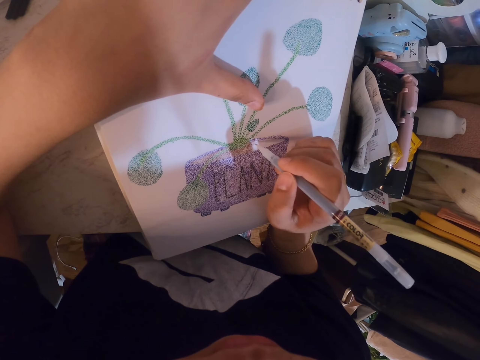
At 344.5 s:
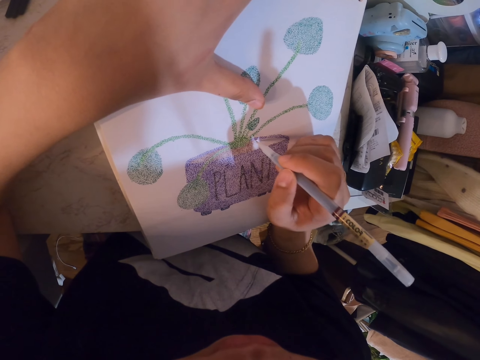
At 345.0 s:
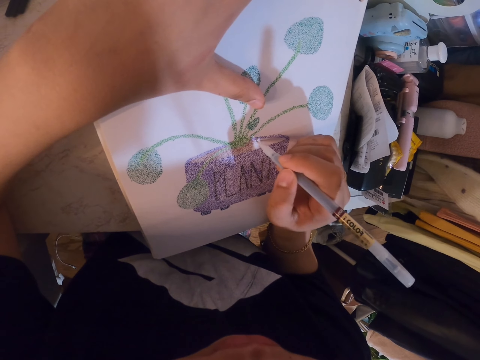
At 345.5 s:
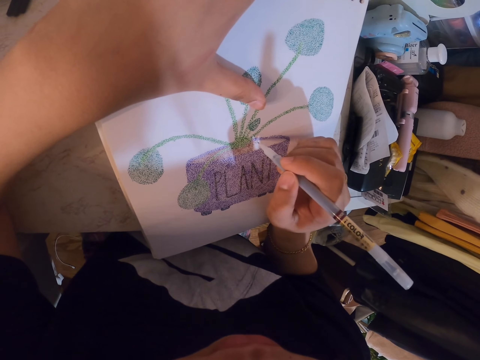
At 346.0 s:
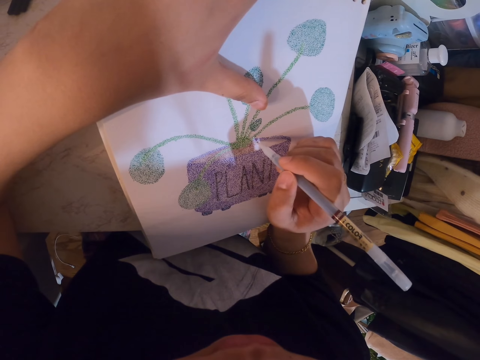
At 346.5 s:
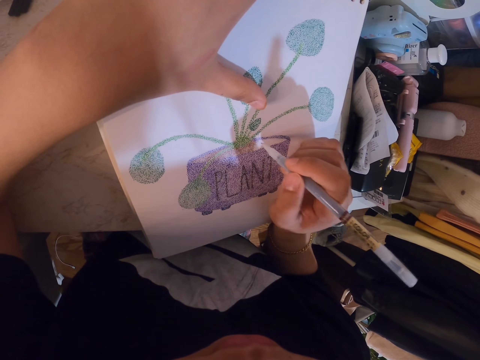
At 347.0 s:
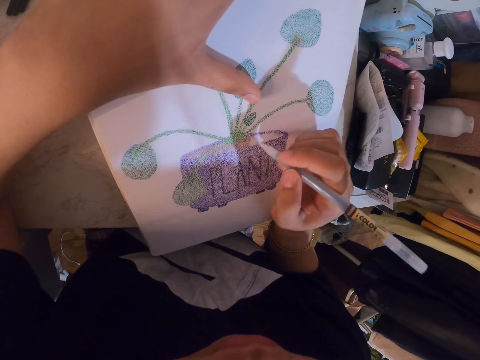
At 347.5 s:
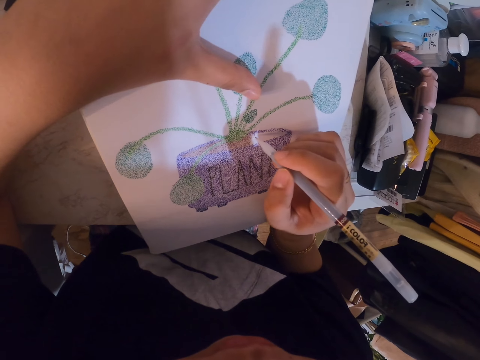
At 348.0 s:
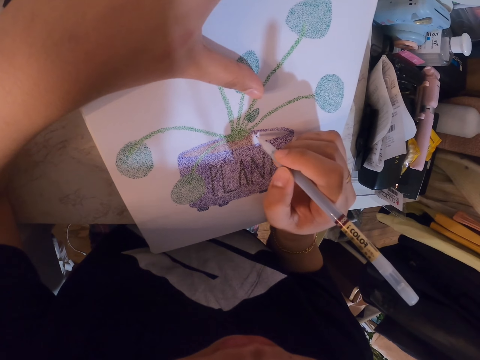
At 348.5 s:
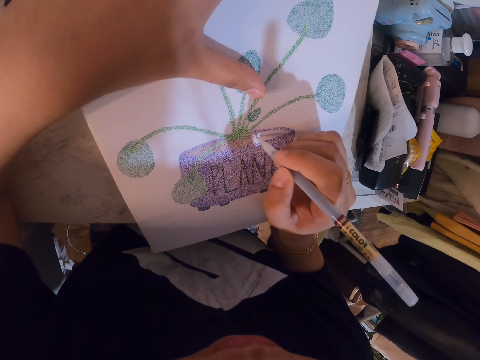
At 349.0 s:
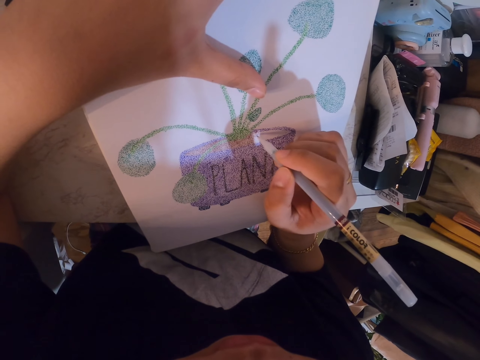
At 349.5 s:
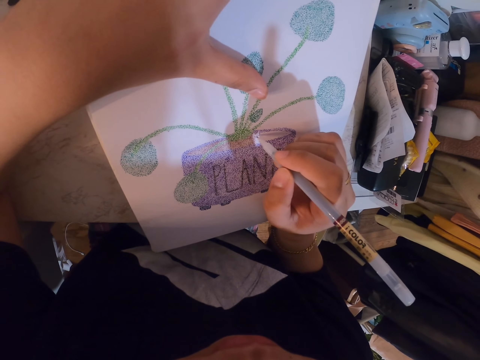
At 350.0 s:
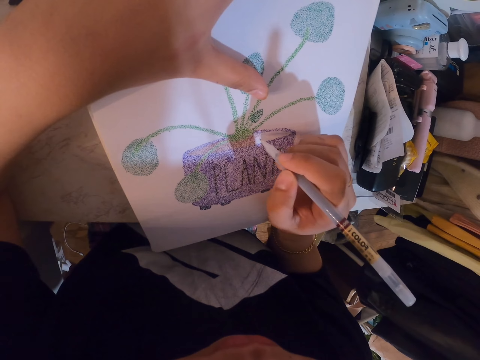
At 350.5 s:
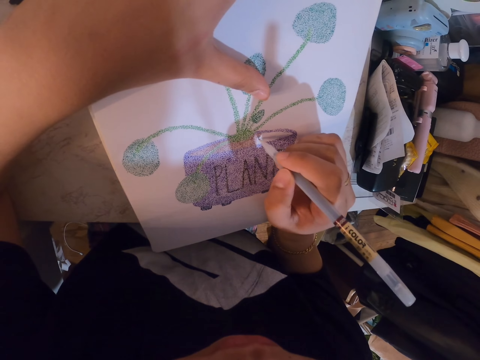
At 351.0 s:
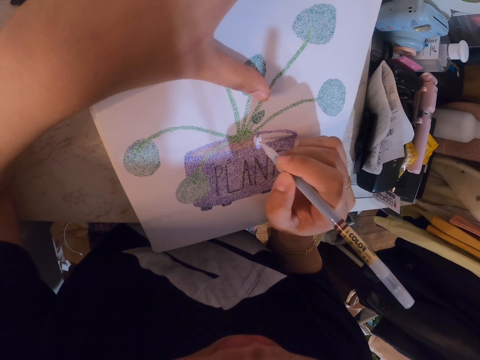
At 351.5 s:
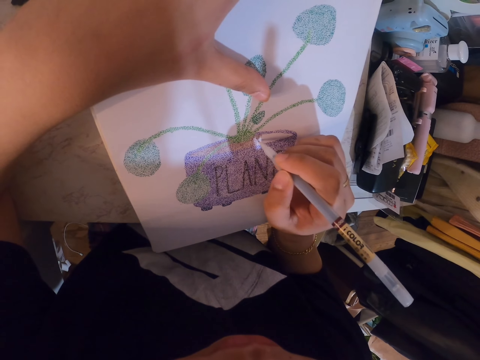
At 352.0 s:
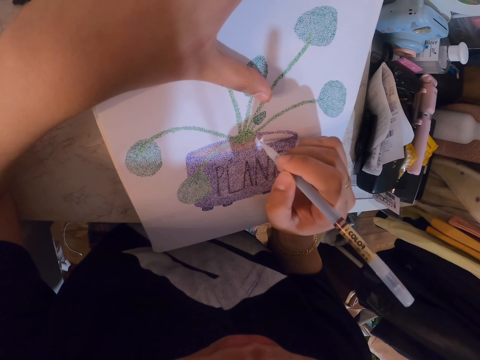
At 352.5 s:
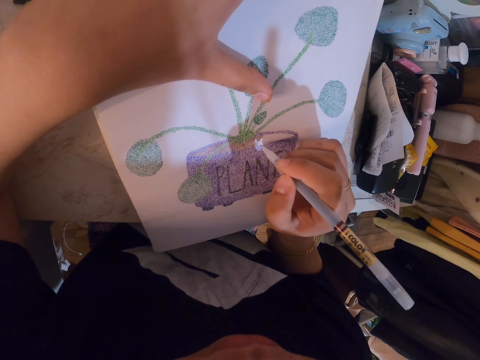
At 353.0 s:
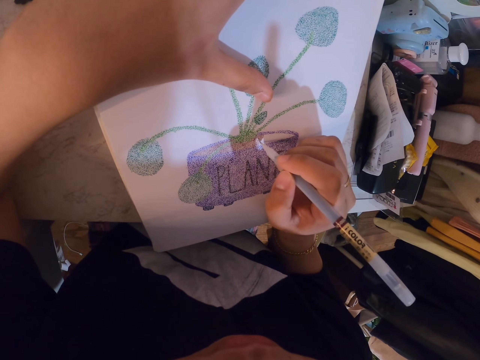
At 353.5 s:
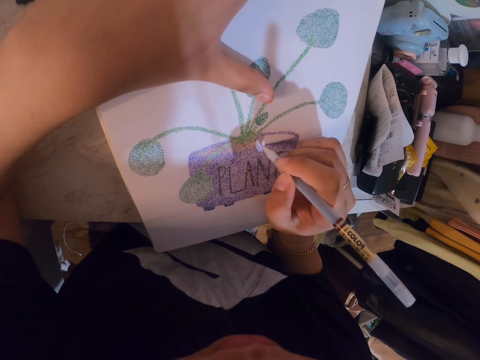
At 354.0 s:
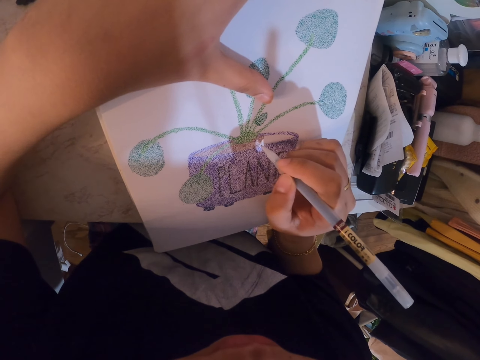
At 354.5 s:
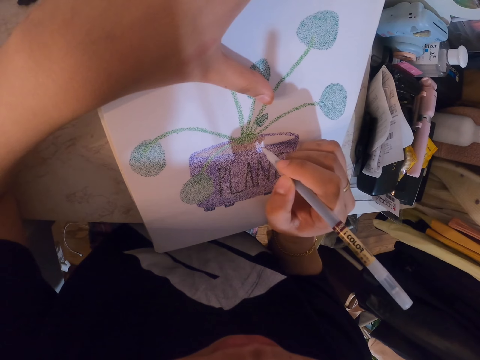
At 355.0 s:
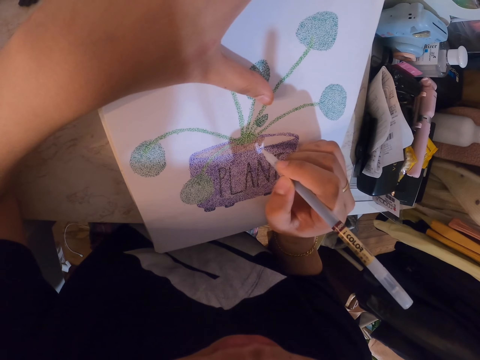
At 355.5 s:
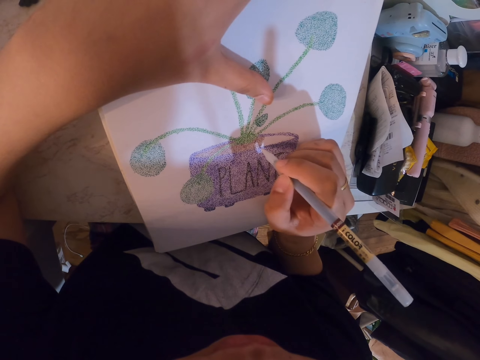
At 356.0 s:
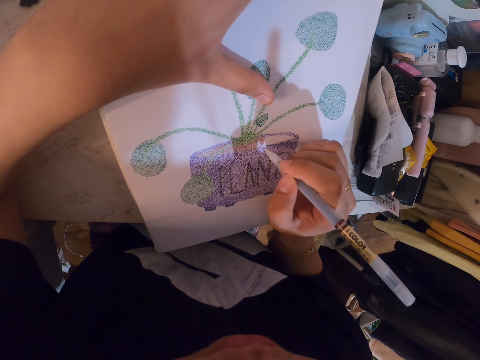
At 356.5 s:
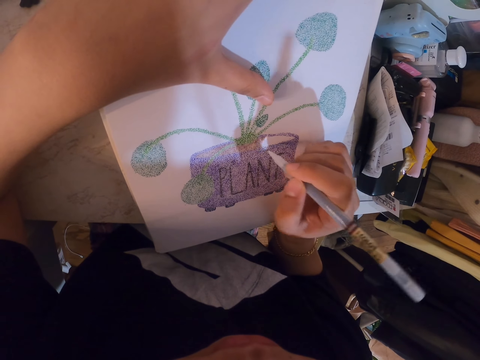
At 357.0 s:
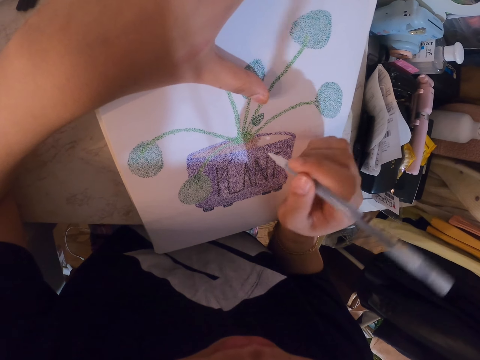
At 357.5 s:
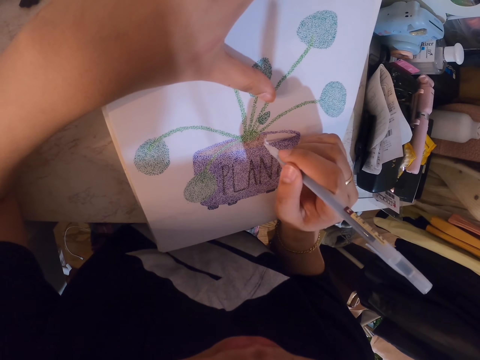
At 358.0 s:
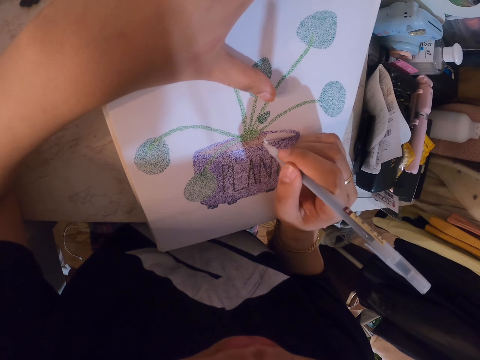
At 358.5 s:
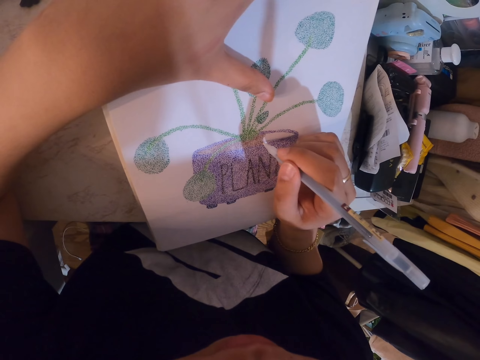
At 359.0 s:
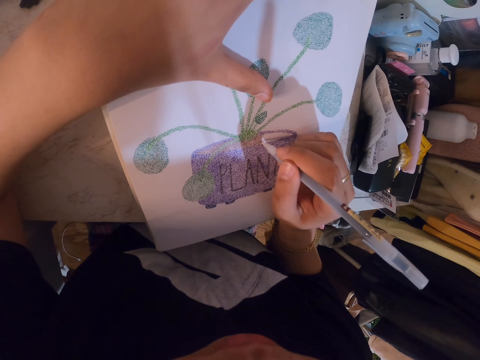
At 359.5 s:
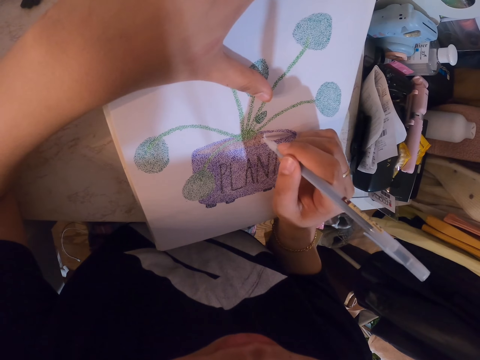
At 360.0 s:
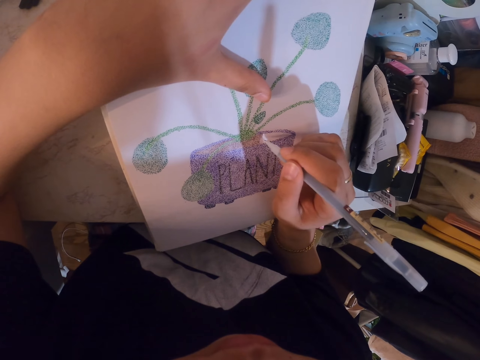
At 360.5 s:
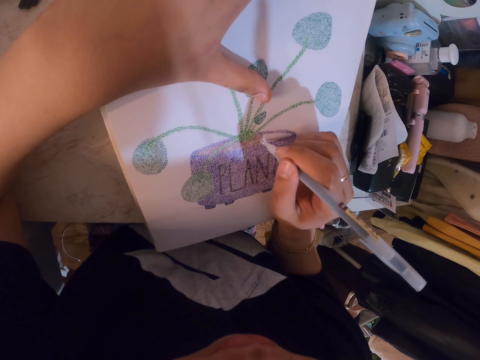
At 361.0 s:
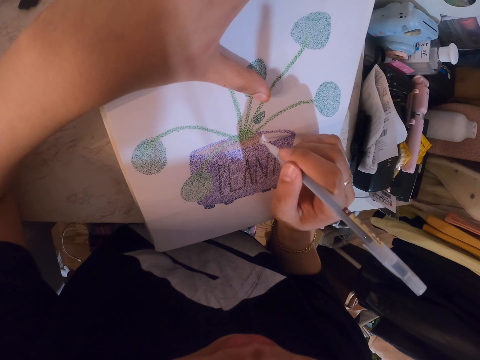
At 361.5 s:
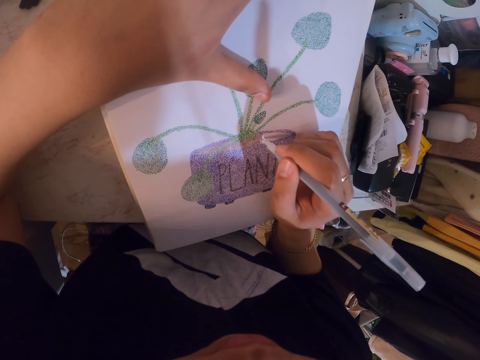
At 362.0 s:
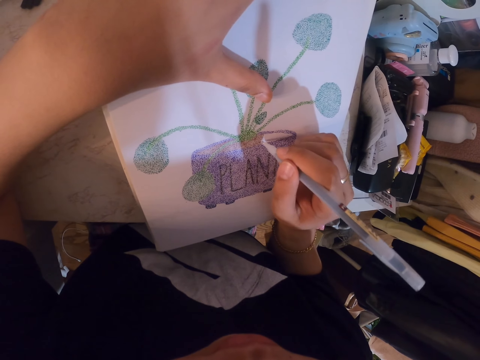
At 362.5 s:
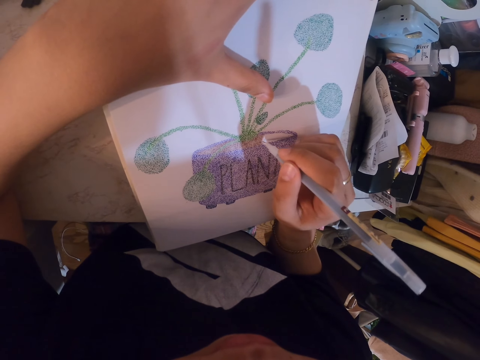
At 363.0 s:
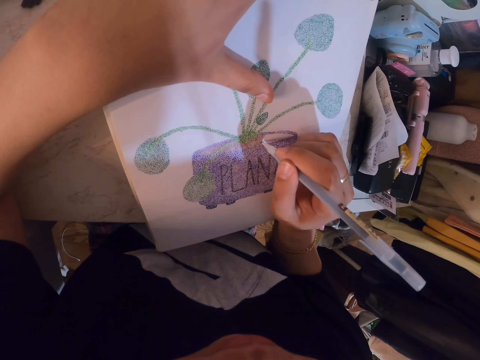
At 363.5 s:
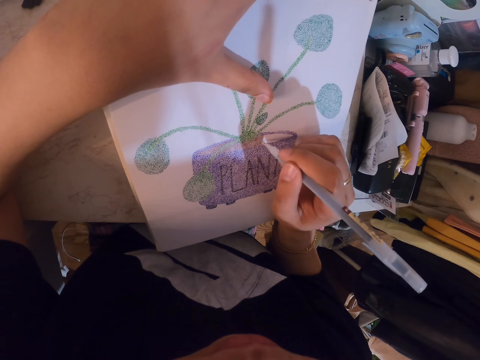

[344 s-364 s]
The camera wearer adjusts the drawing pen in her hand. She adds dots on a drawing with the drawing pen. She adjusts the drawing pen in her hand again. She adds dots on the drawing with the drawing pen again.

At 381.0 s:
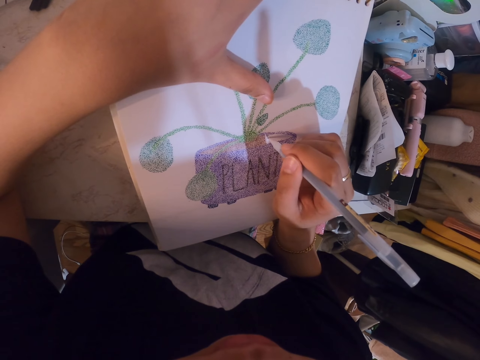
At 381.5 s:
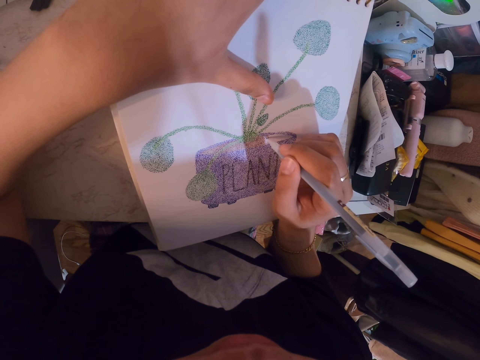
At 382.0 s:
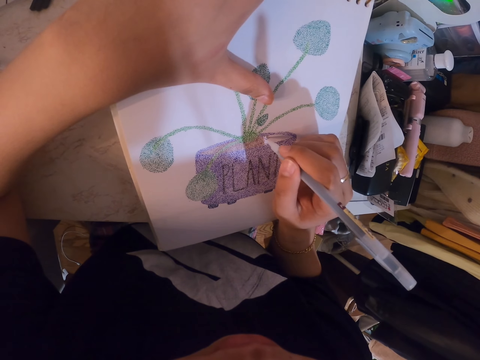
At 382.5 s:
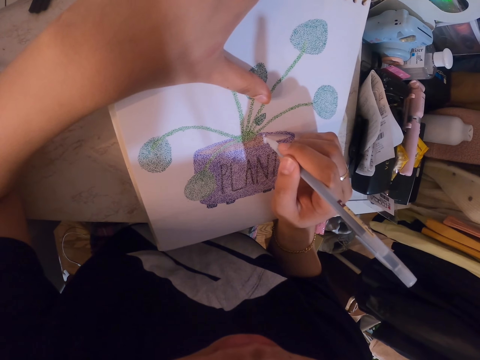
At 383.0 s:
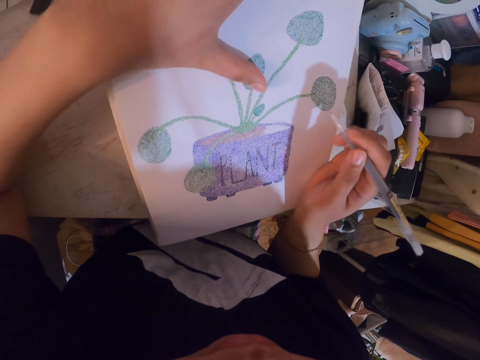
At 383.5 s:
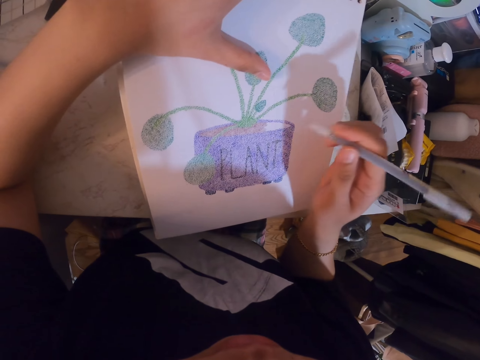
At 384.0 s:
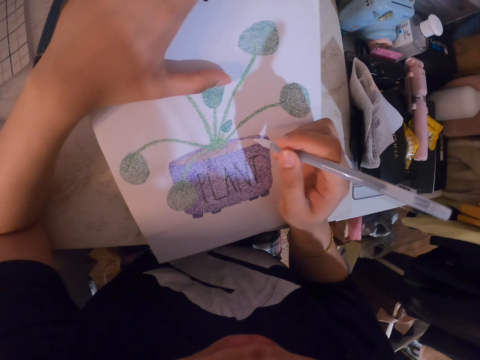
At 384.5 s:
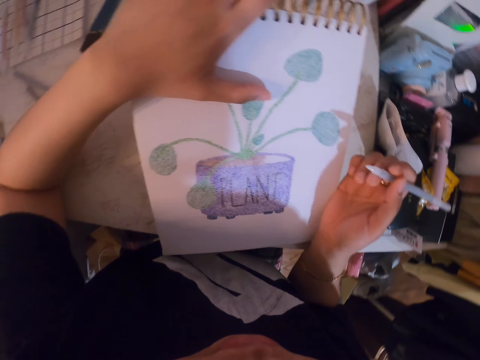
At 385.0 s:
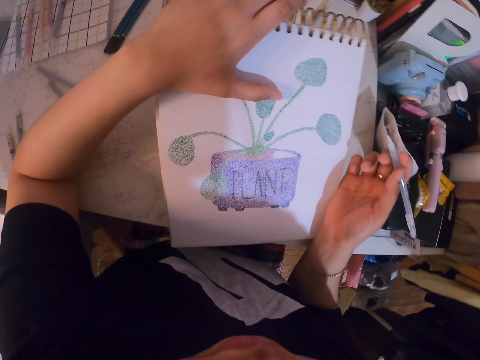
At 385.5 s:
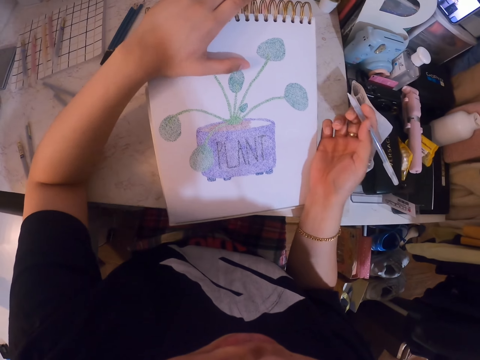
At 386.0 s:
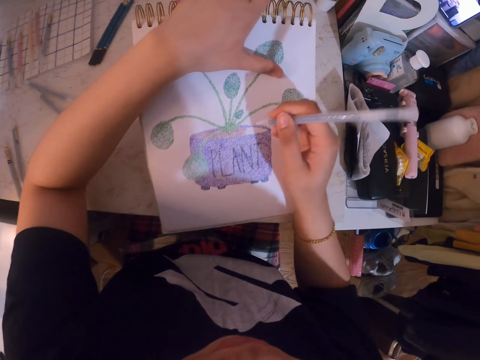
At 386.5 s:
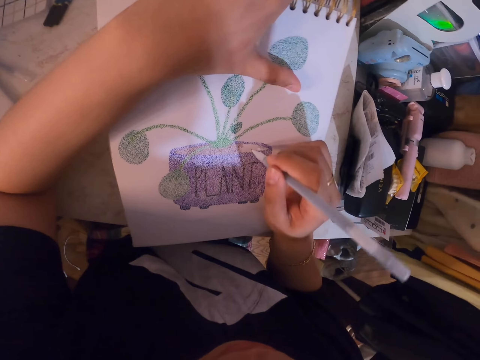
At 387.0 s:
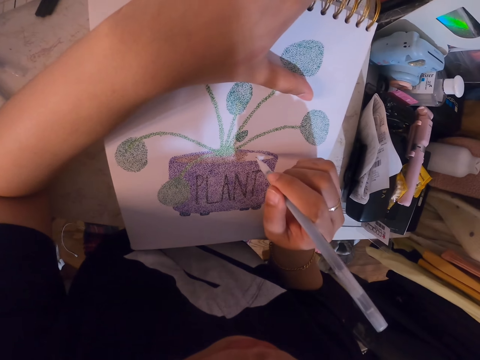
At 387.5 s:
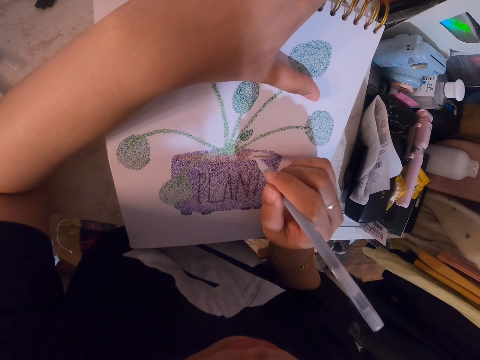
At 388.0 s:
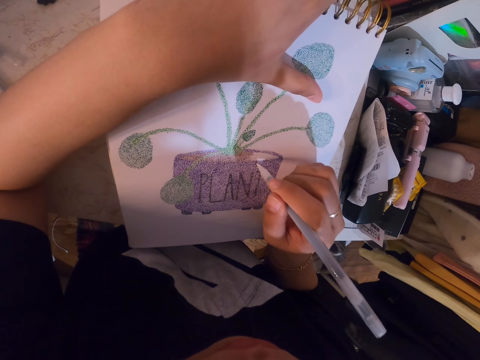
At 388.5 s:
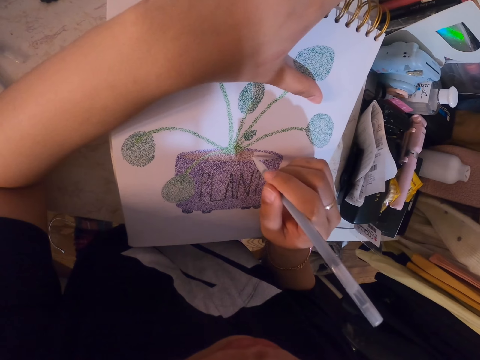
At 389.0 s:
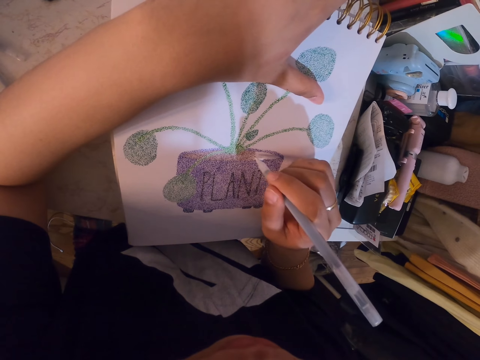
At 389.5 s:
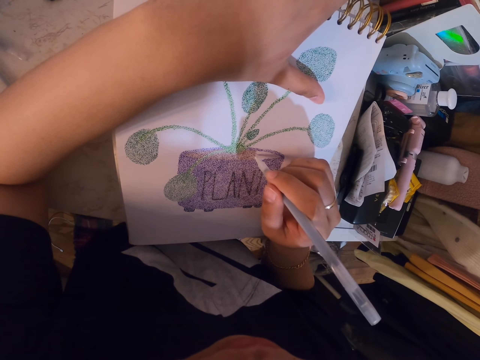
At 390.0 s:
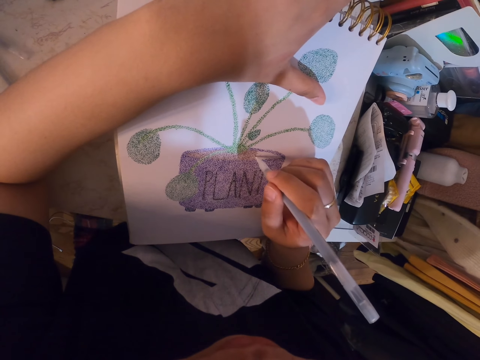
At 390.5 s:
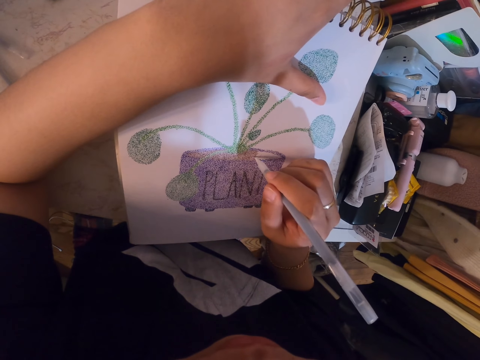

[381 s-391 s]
The camera wearer stares at the sketch. She adjusts the drawing pen in her hand. She adds dots on the drawing with the drawing pen. She adjusts the drawing pen in her hand. She adds dots on the drawing with the drawing pen.
